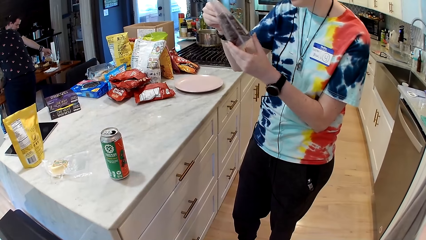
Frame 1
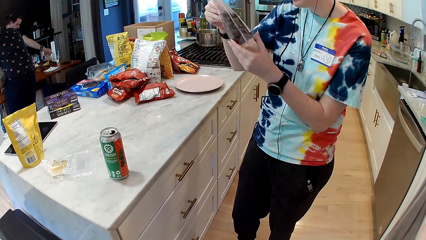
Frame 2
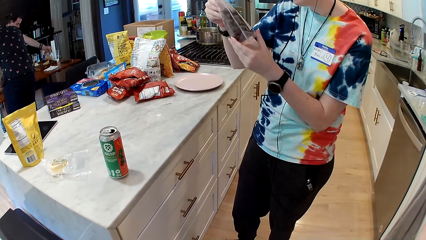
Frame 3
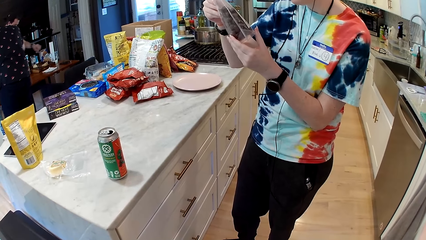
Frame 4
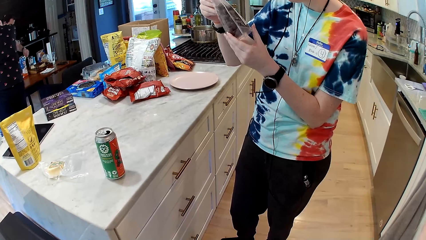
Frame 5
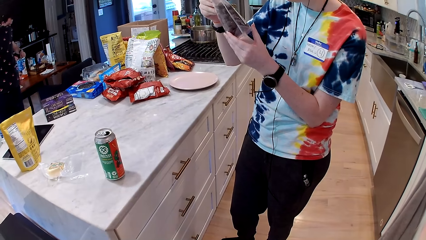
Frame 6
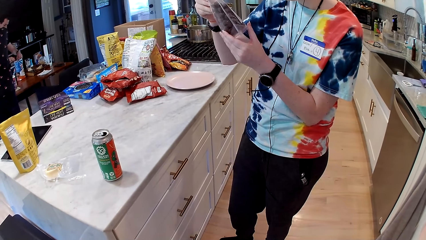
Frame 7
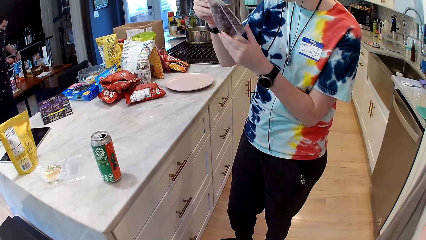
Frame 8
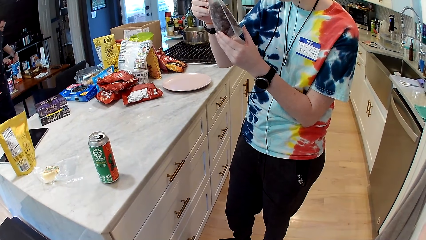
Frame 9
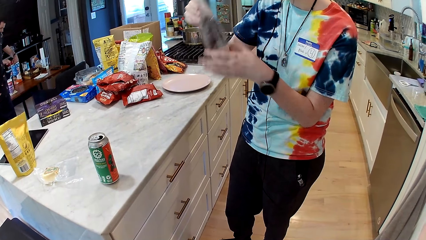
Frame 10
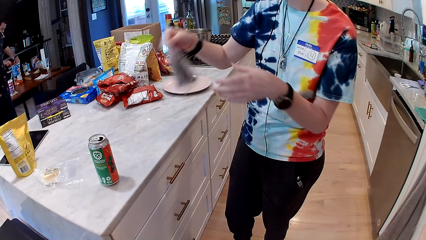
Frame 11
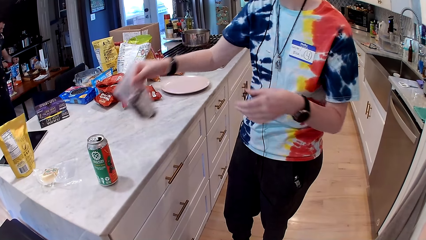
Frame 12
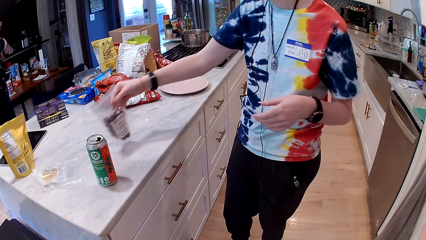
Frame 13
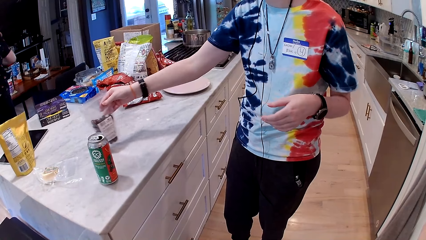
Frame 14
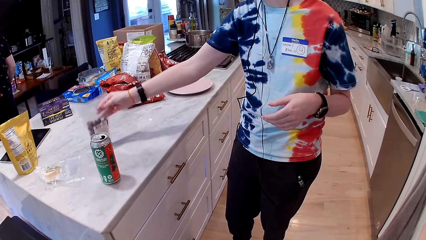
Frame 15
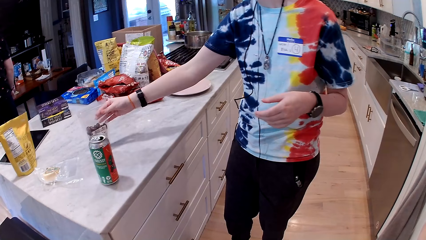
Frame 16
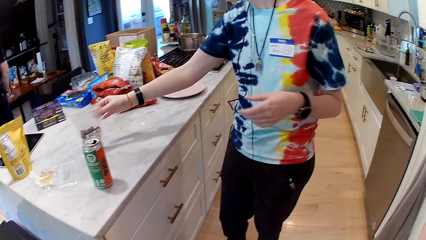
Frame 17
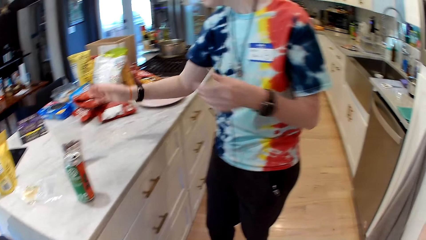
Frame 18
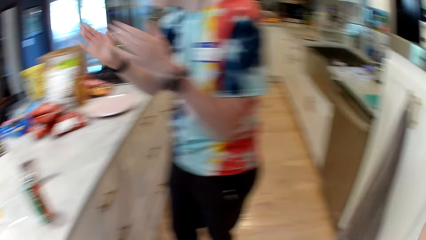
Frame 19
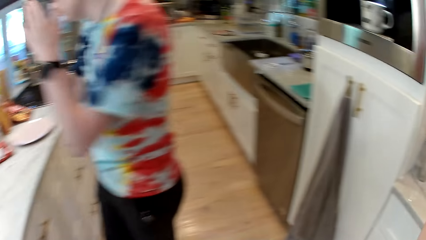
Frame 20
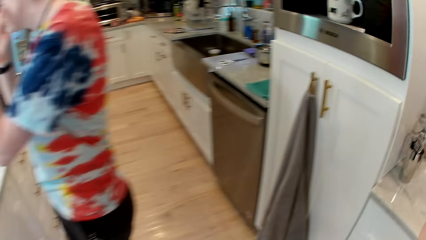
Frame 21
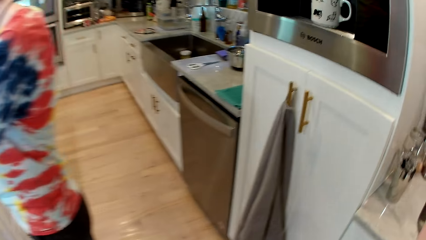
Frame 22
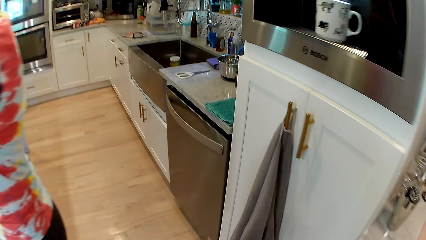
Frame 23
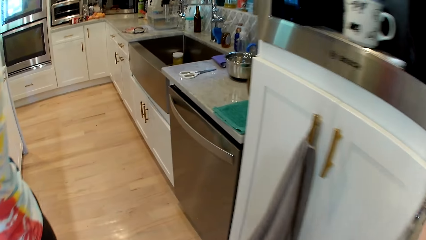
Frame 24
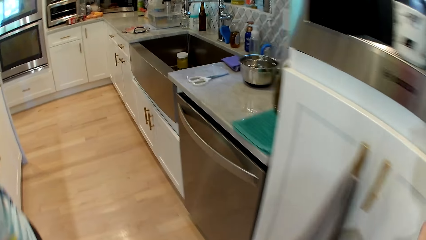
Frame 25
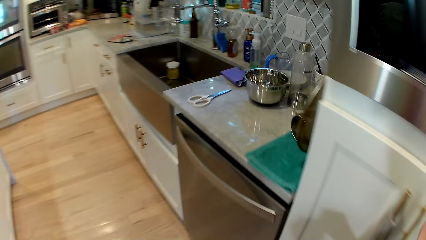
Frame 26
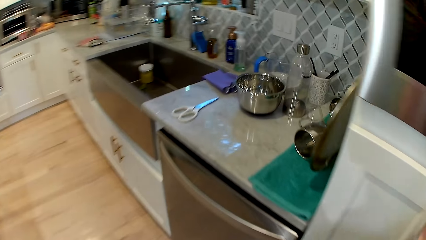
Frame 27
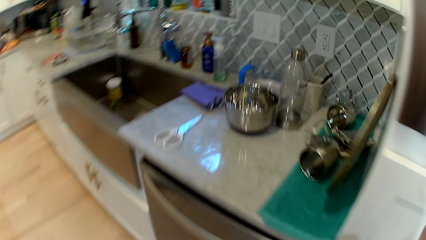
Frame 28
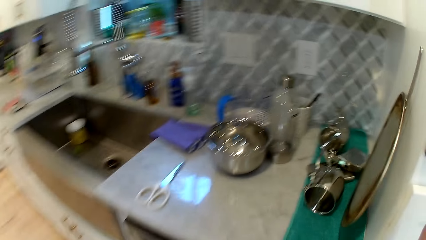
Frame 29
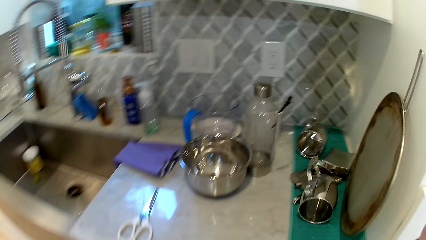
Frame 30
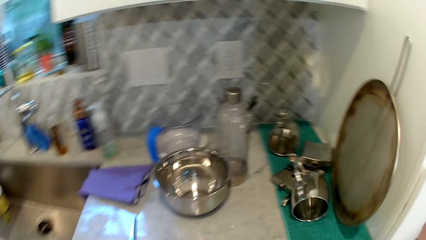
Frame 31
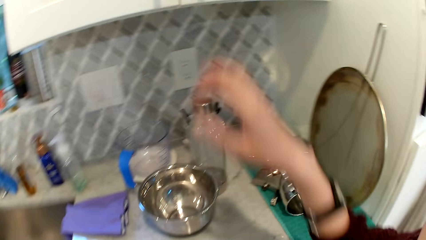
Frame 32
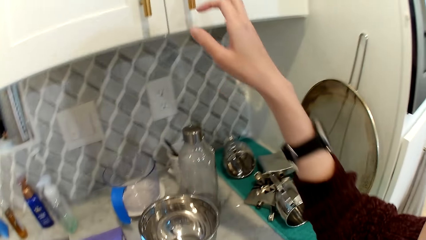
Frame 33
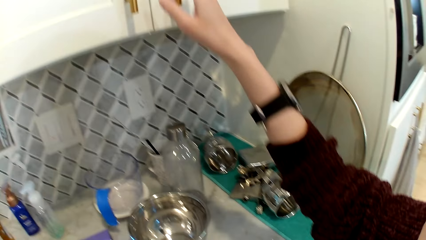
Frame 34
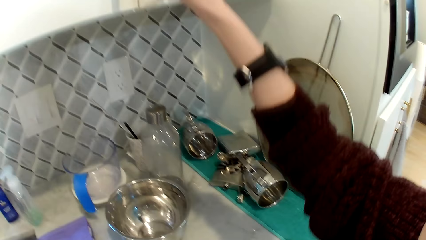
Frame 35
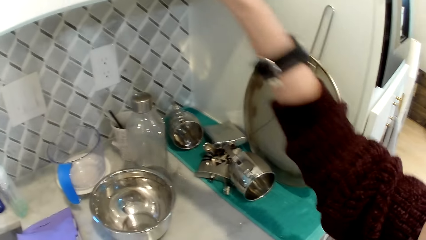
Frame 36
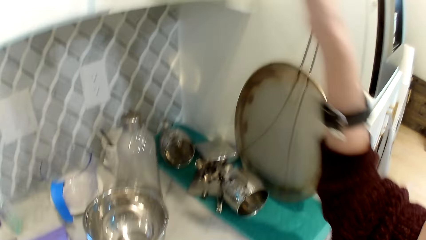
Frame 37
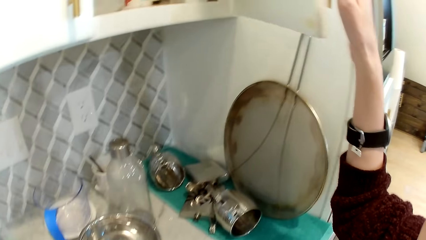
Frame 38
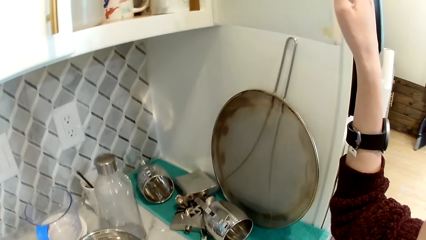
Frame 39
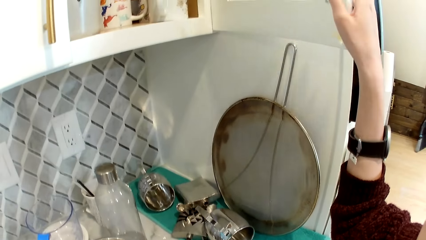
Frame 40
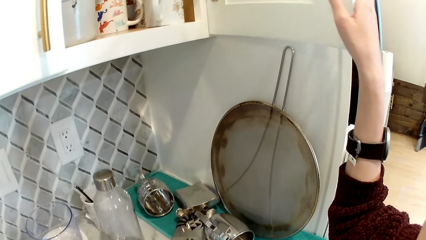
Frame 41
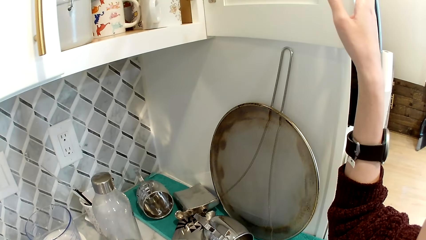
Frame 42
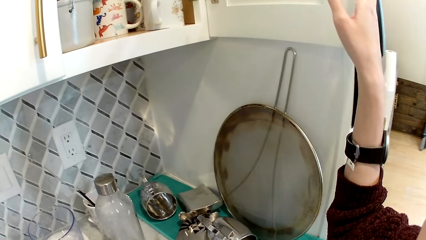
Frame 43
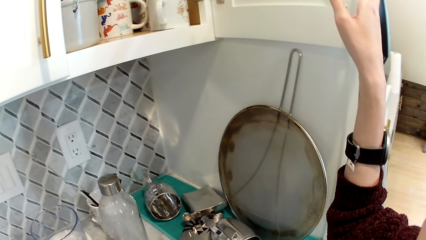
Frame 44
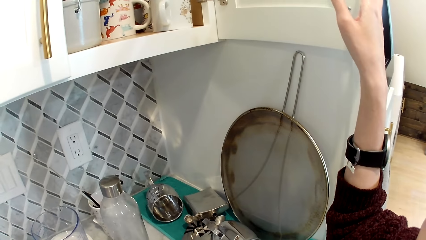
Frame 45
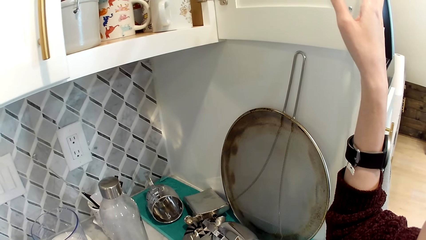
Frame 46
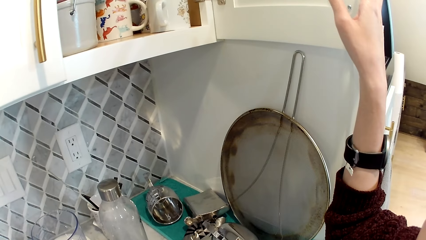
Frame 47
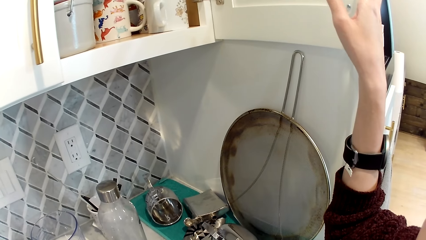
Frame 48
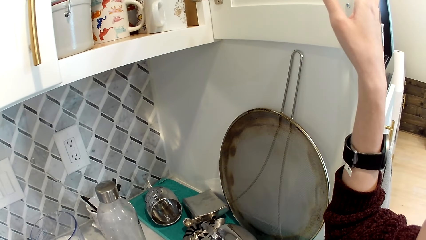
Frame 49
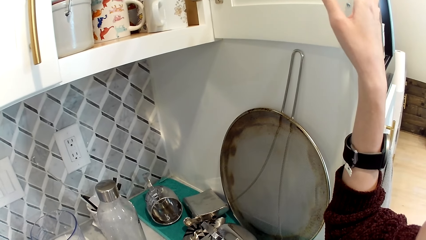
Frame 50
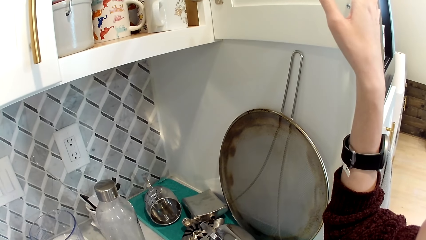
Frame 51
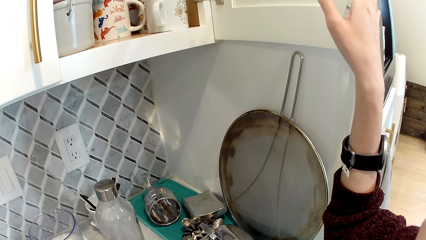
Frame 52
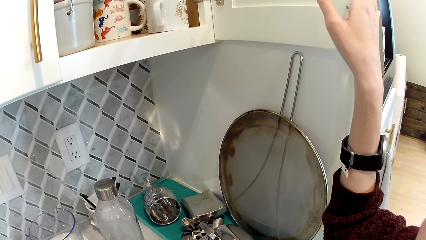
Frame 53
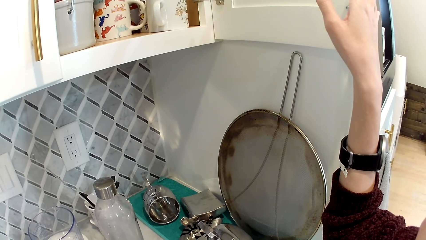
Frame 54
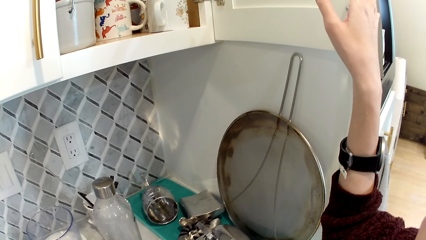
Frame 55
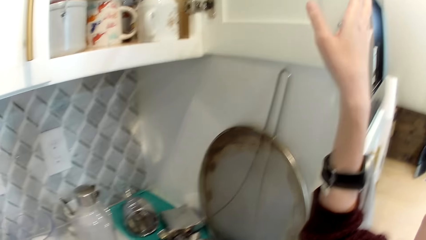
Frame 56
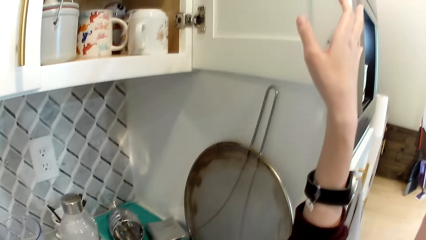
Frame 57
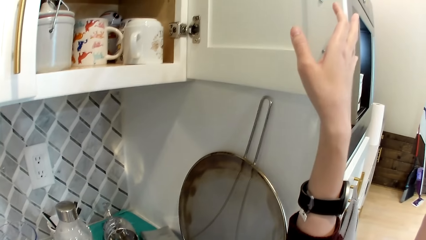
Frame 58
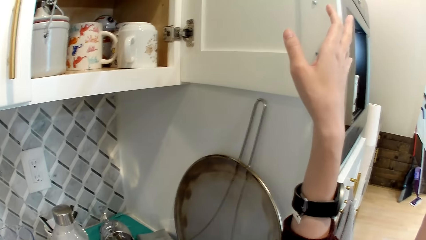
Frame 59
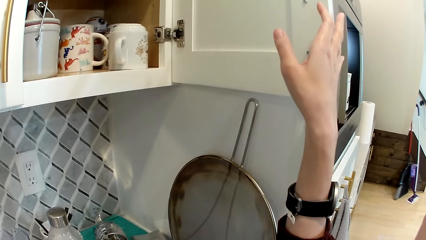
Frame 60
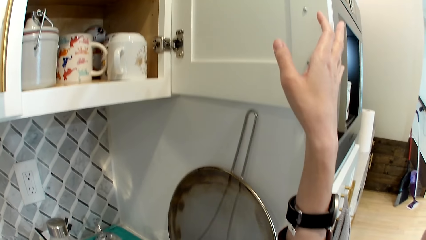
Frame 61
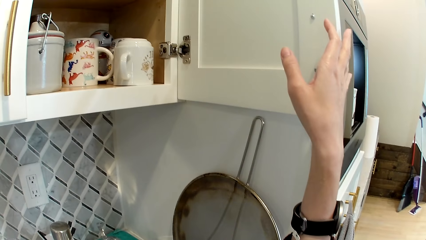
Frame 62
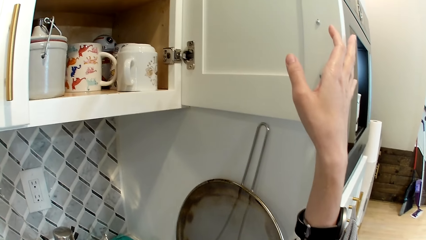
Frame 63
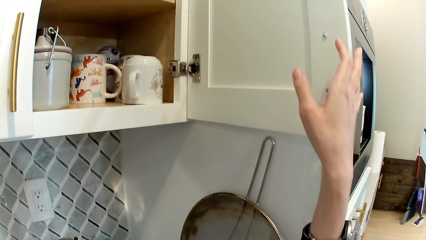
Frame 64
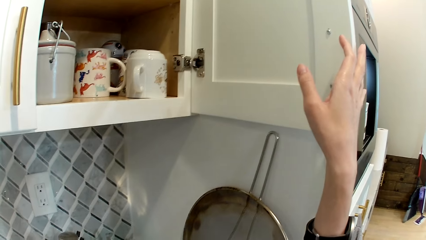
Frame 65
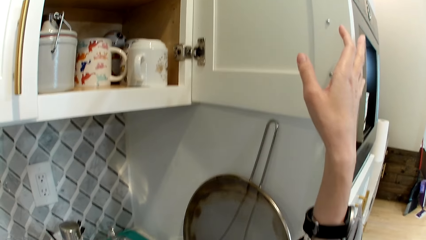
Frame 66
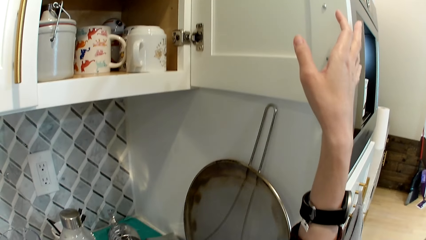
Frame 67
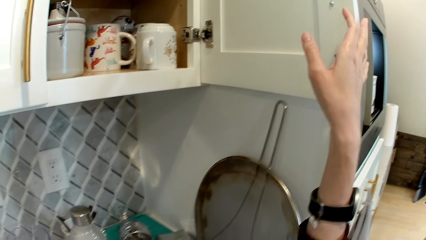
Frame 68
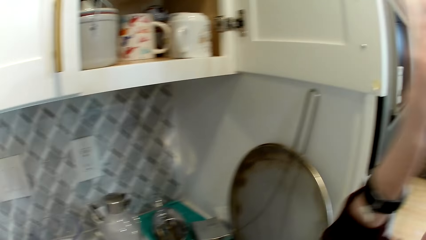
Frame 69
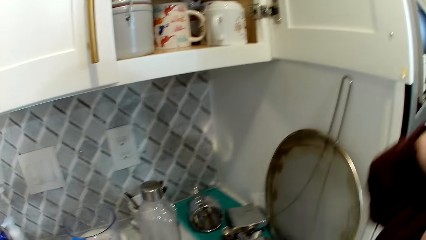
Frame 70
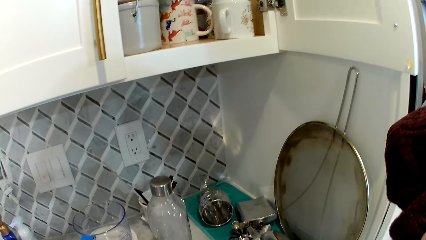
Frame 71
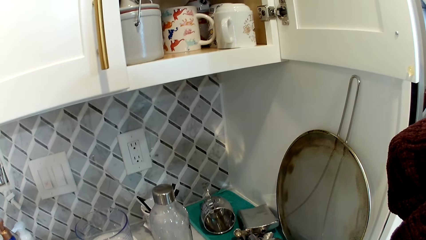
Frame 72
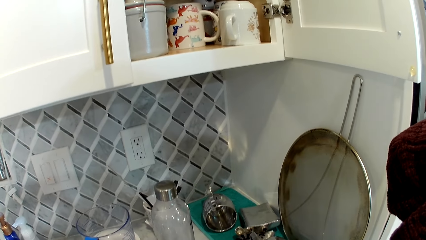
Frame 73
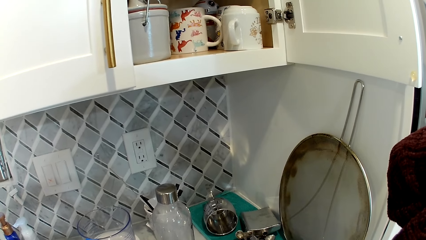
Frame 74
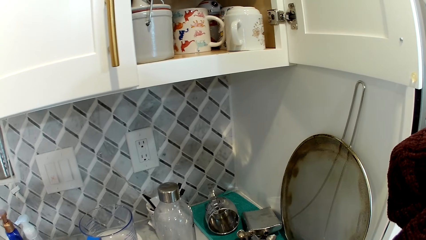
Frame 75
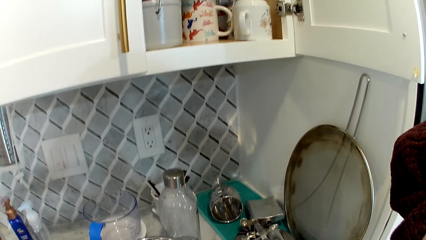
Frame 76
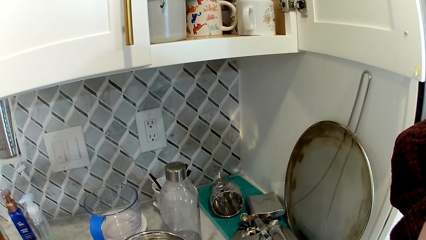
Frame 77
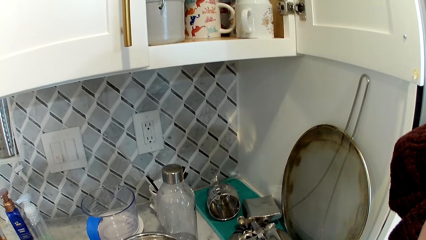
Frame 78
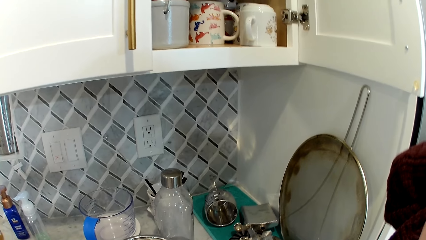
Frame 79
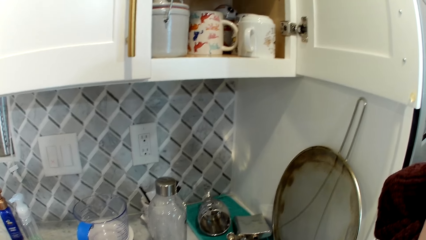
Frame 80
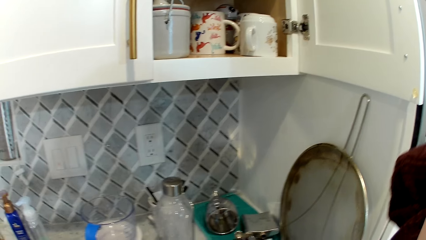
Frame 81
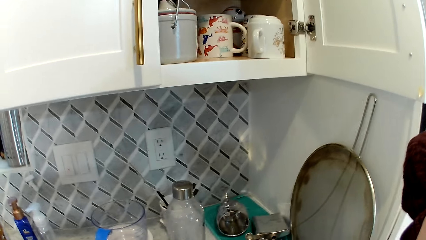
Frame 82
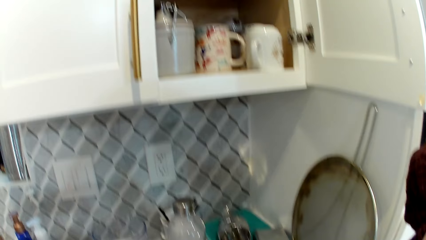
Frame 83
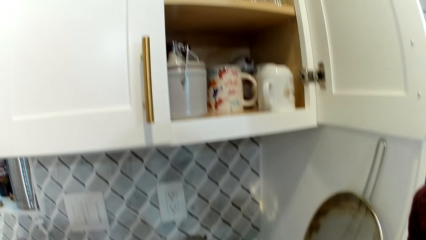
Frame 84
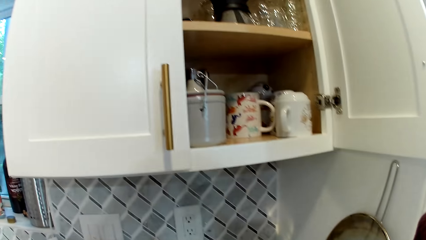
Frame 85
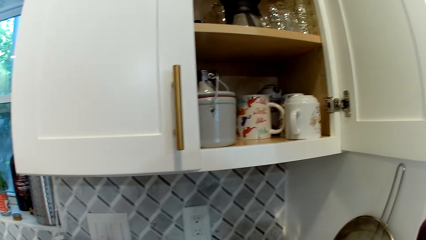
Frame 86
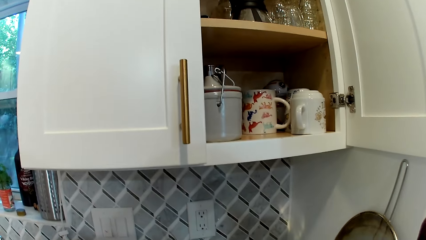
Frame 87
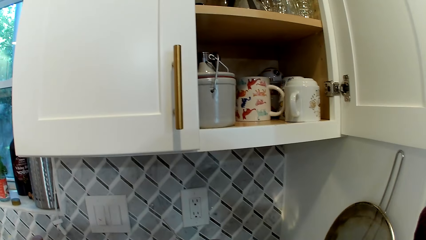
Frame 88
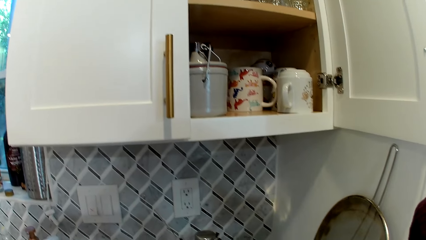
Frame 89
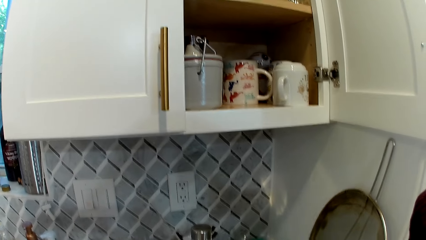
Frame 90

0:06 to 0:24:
A man picks a grape from a wooden board on a table with his left hand. A woman places the bag of nuts on the table with her right hand. The camera wearer walks away. She opens a cupboard or cabinet on a wall with her right hand. She looks in the cabinet for a while. The woman converses with the man and another man.
